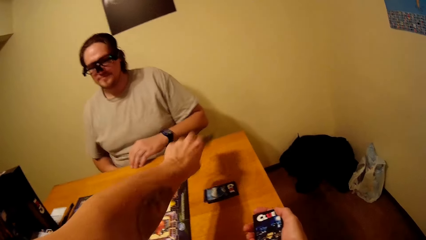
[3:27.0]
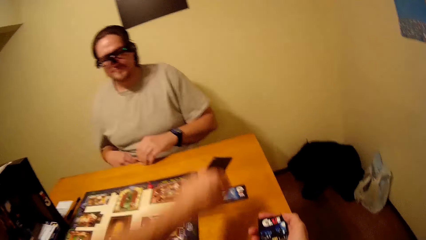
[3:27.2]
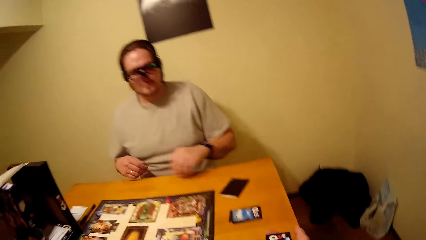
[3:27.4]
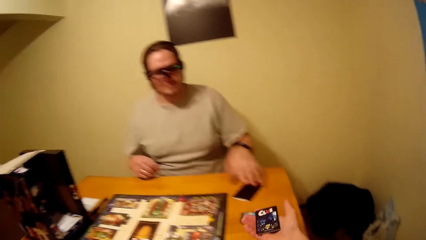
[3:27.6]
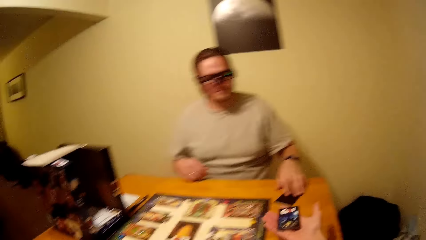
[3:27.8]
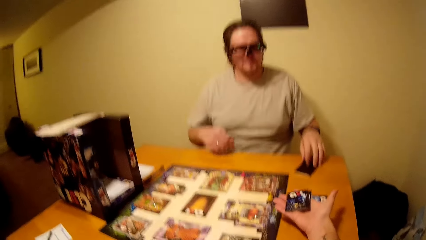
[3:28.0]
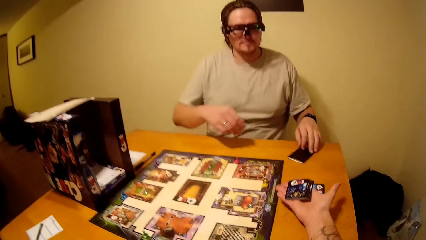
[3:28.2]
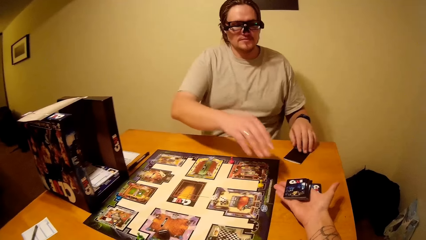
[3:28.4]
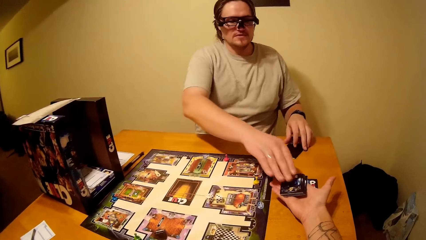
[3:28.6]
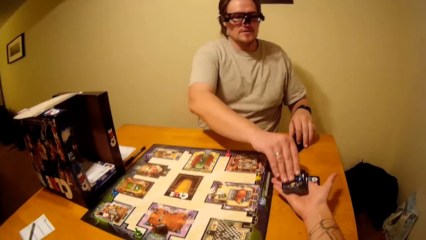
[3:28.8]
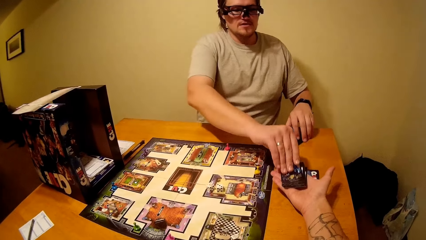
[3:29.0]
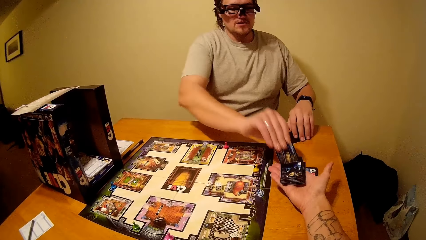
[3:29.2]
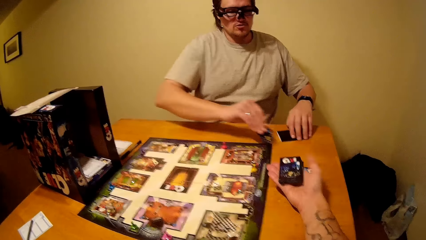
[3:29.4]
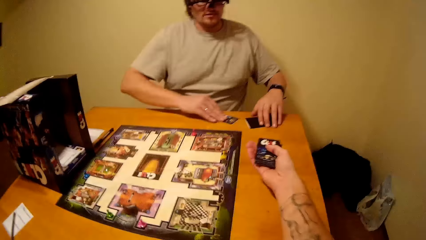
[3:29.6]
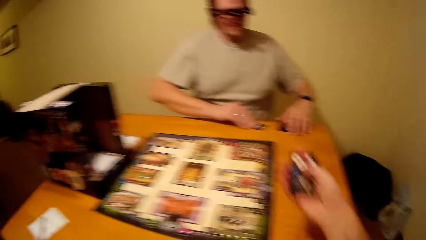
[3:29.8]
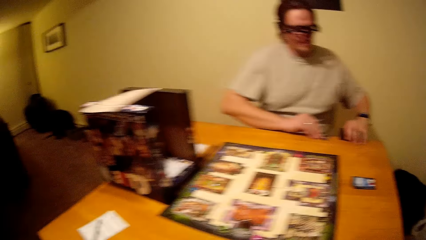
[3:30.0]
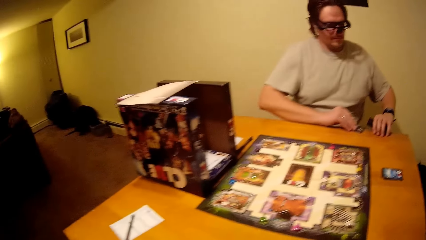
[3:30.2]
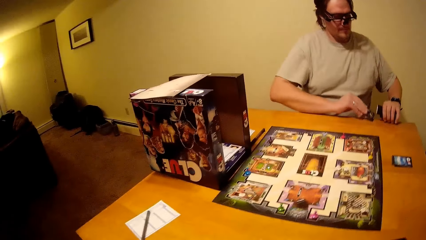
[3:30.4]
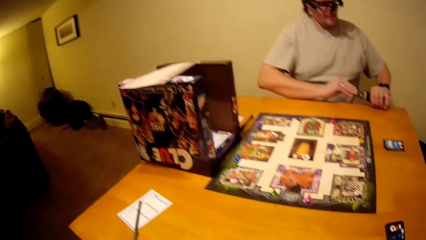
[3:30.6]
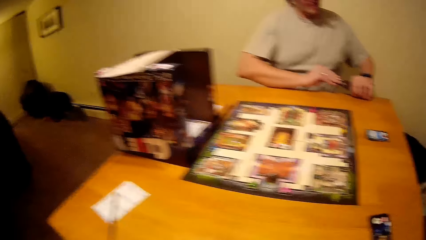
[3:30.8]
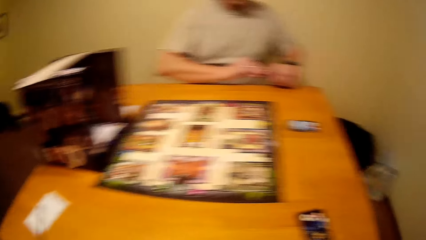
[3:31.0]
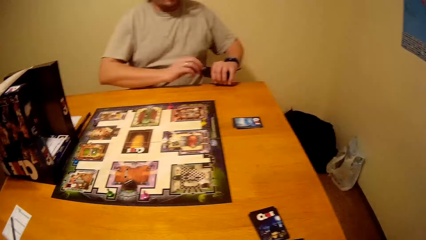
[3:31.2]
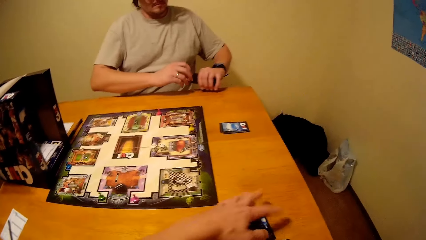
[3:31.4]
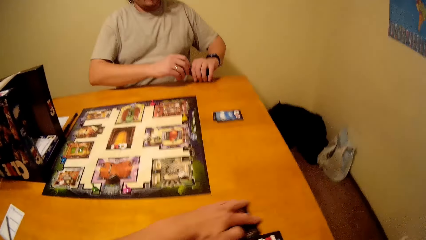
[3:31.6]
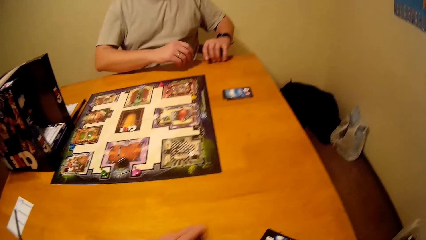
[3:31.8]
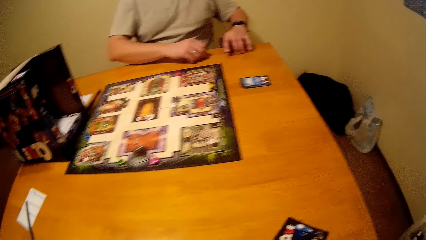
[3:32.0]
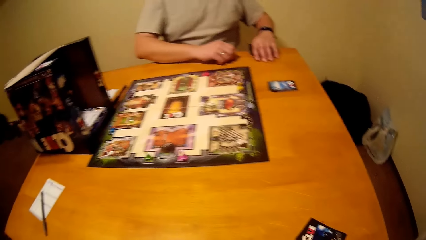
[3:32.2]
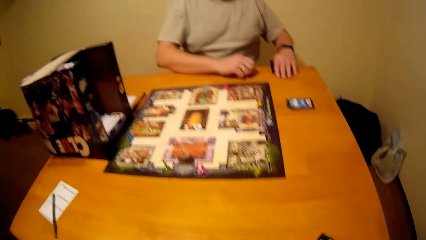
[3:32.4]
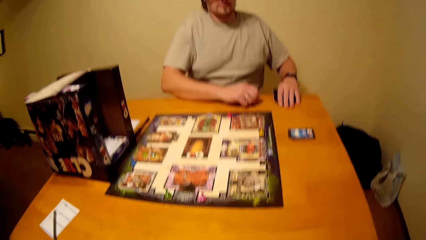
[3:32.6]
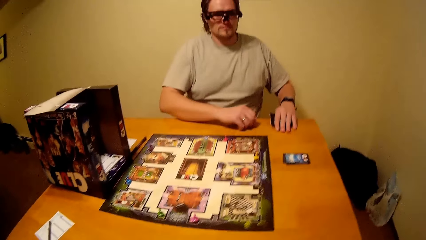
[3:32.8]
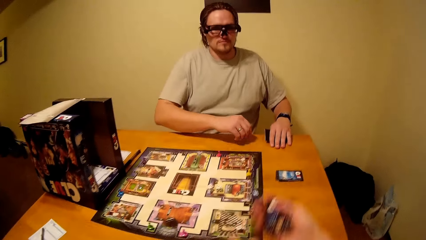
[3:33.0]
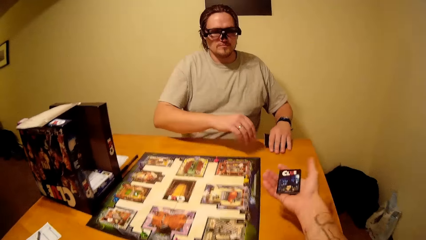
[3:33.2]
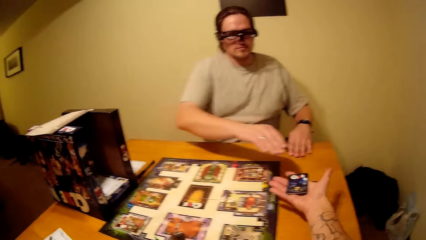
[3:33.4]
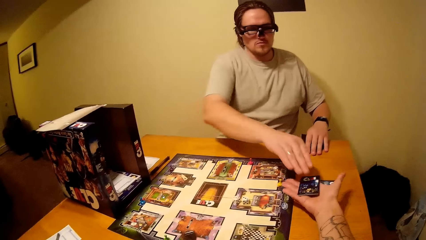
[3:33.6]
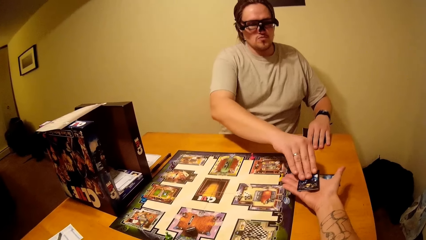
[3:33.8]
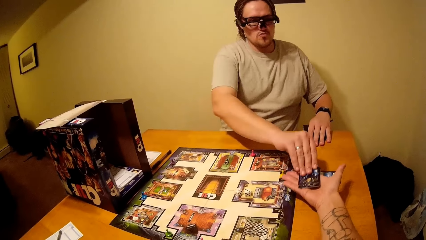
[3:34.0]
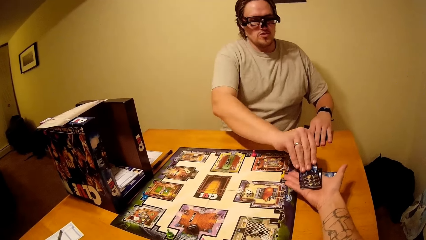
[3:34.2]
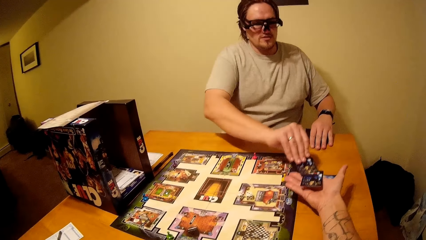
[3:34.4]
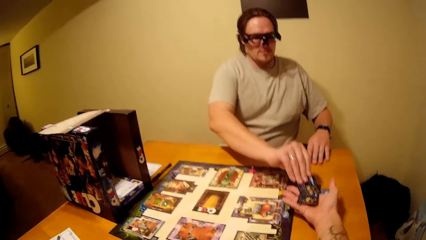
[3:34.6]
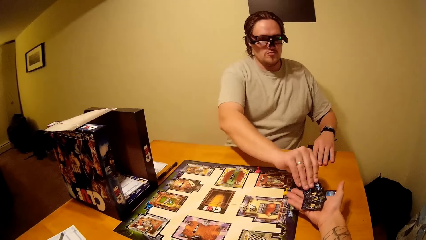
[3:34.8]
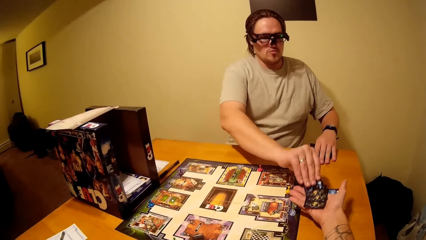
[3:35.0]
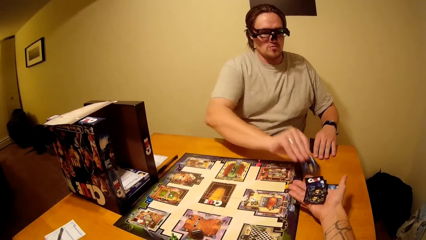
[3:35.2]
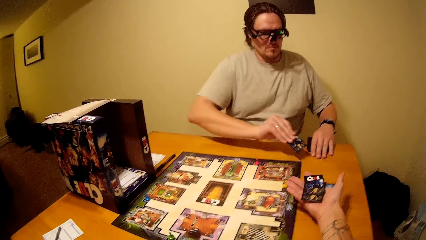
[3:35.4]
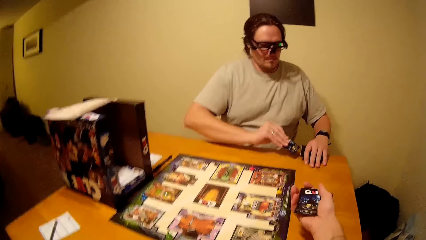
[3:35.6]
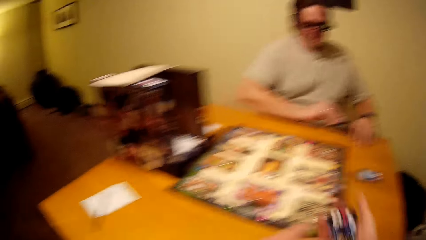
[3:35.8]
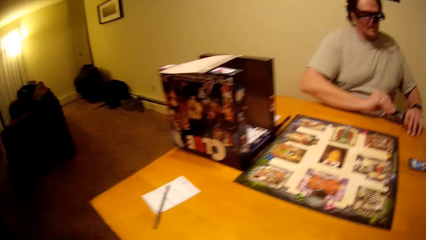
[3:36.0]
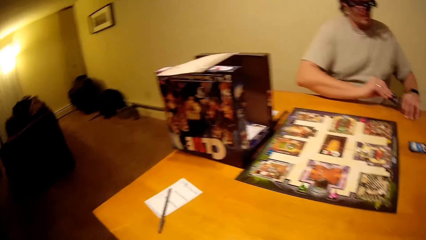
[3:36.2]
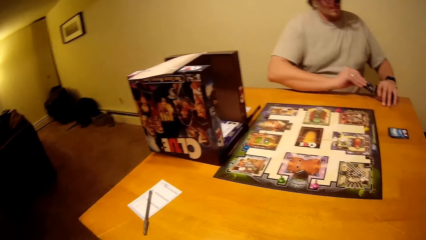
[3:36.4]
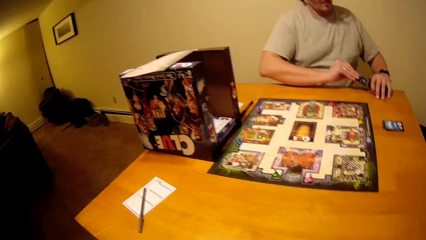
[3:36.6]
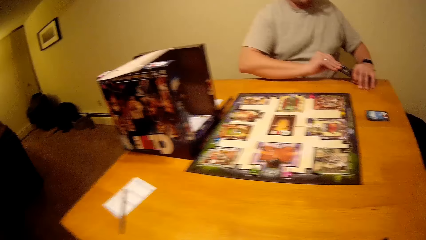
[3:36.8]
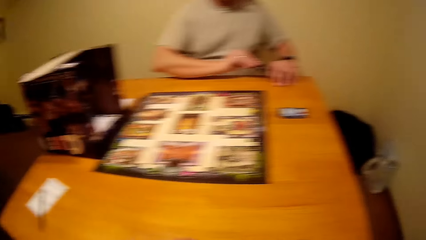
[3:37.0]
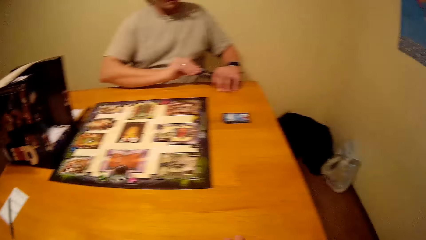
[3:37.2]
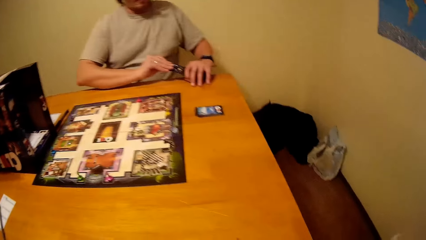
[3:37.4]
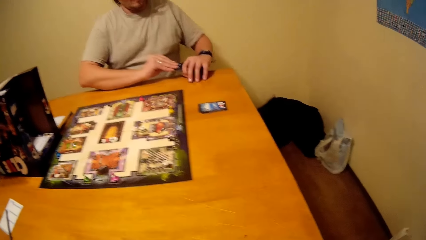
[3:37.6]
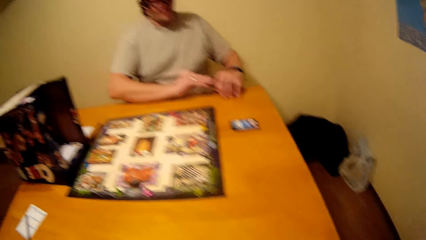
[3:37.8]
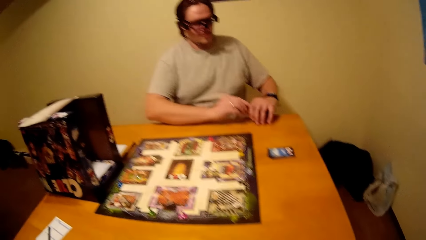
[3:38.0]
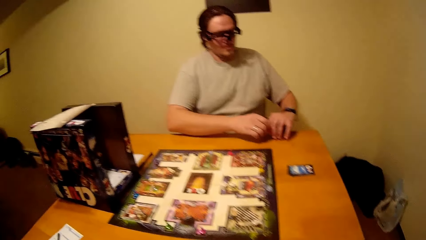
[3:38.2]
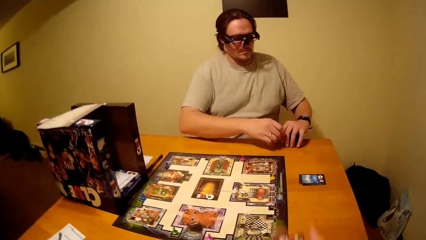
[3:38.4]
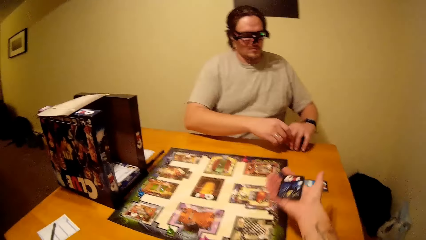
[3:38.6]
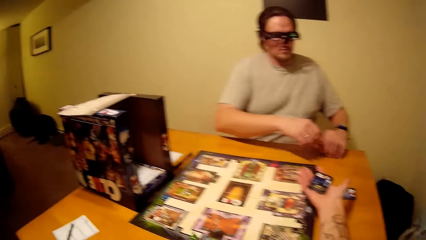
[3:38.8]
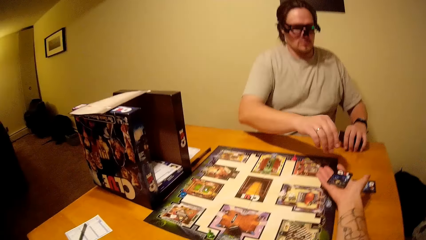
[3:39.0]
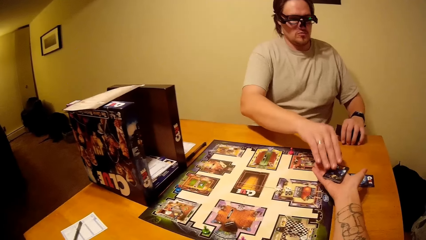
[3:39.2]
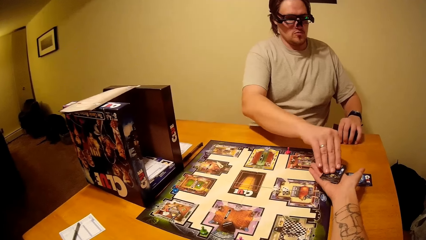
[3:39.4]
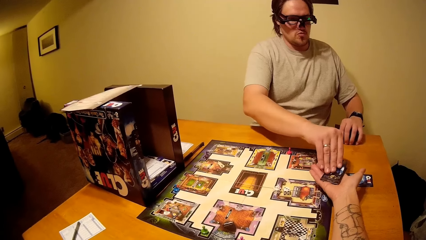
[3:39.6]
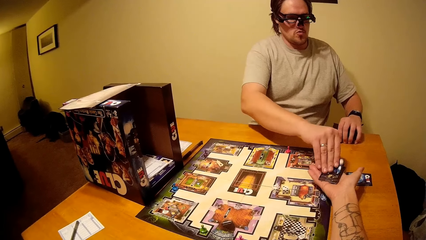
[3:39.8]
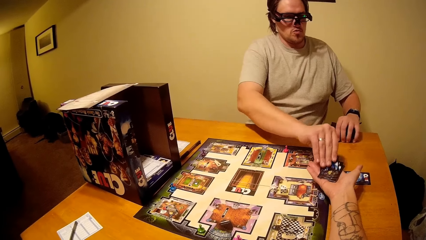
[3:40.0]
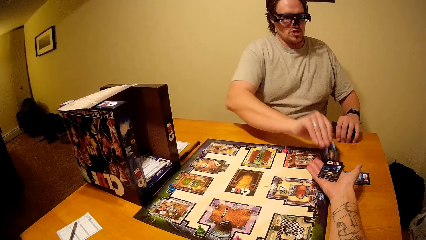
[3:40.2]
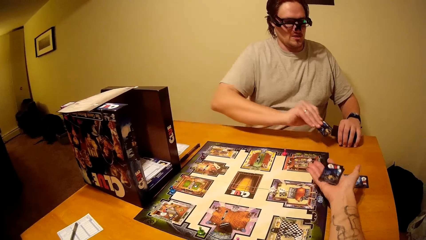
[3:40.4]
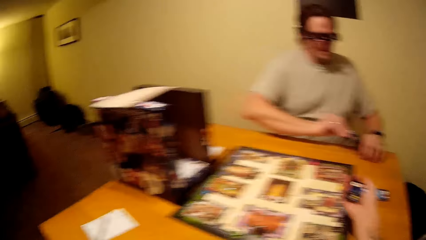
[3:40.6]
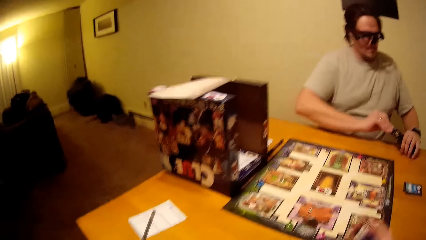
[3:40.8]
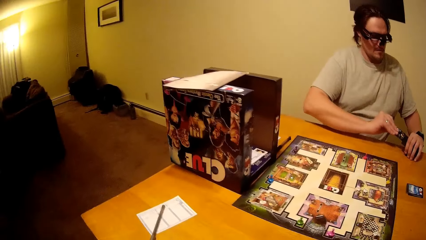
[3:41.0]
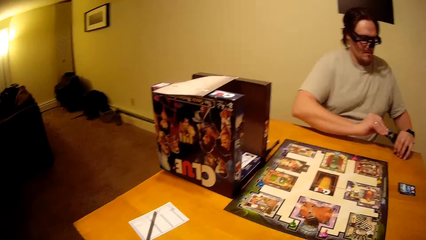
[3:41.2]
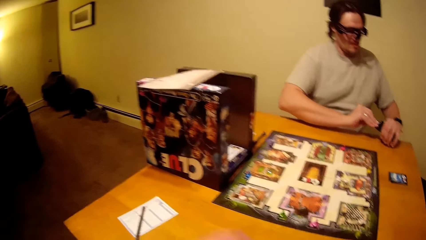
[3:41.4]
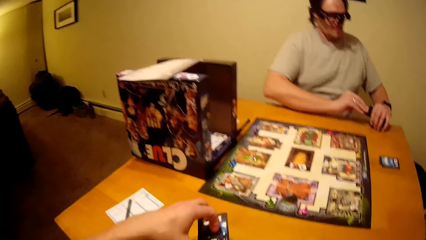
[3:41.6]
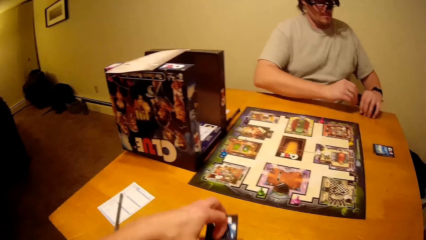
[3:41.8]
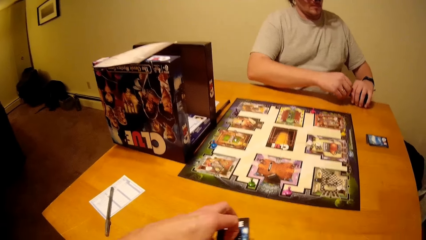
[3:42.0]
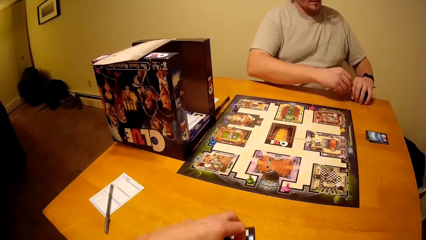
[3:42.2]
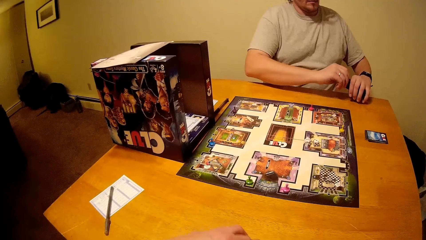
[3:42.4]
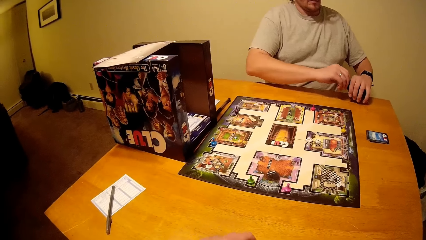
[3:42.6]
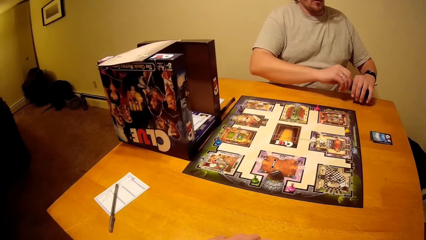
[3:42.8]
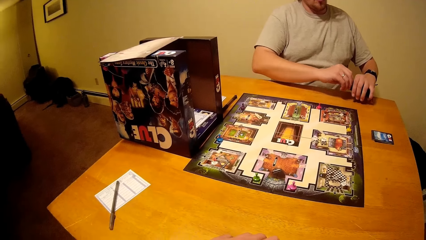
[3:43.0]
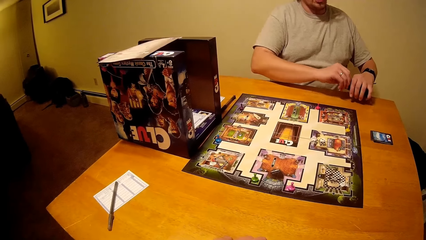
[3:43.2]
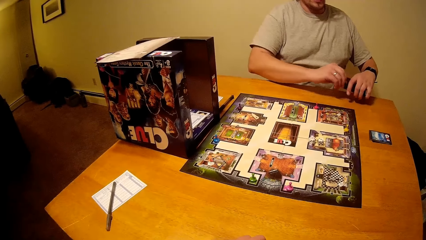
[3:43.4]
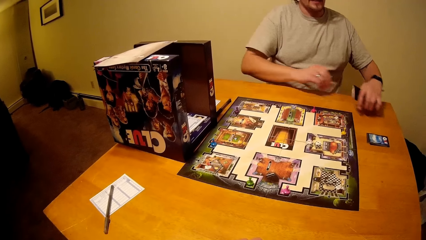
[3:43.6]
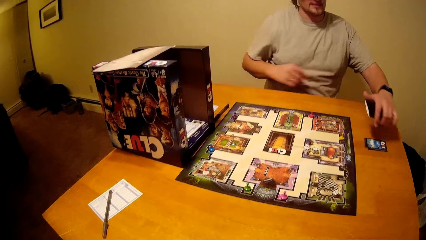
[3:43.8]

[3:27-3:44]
The camera wearer drops a card near a person. The person picks cards from the camera wearer. The camera wearer picks cards from the table. The person picks cards from the camera wearer. The person looks at the card. The person picks cards from the camera wearer.
